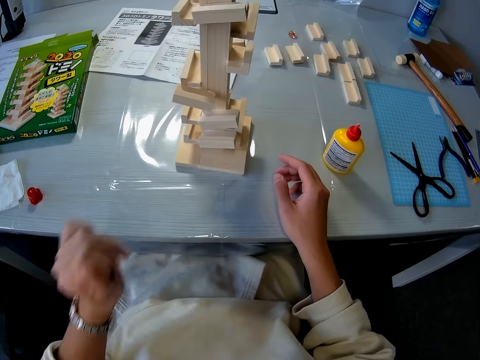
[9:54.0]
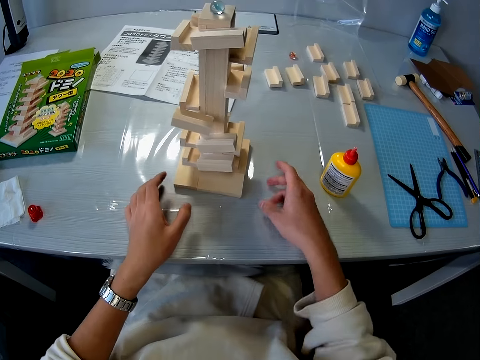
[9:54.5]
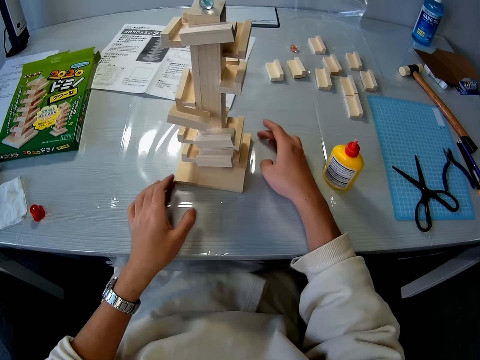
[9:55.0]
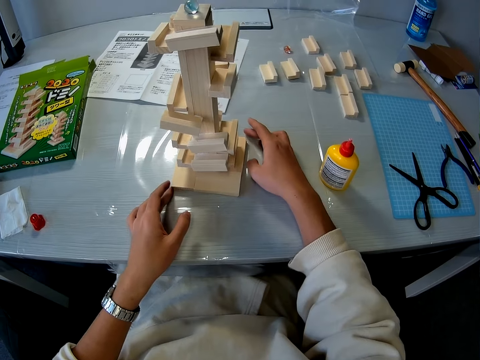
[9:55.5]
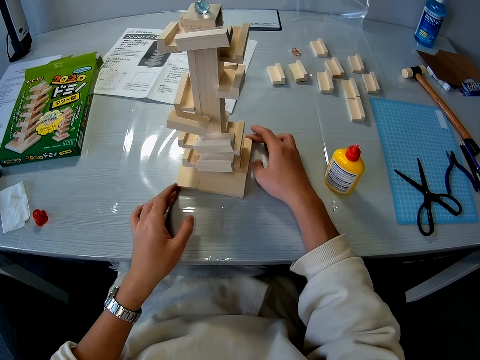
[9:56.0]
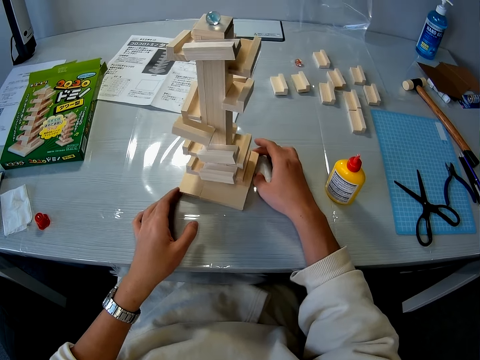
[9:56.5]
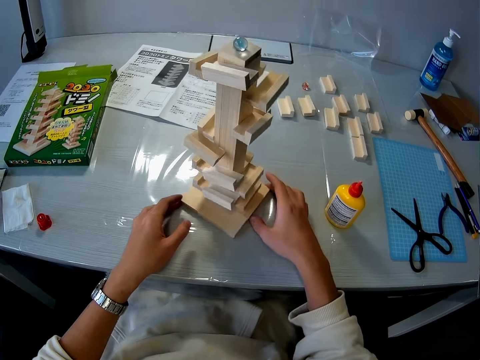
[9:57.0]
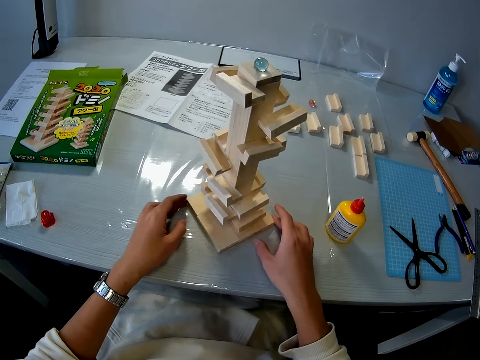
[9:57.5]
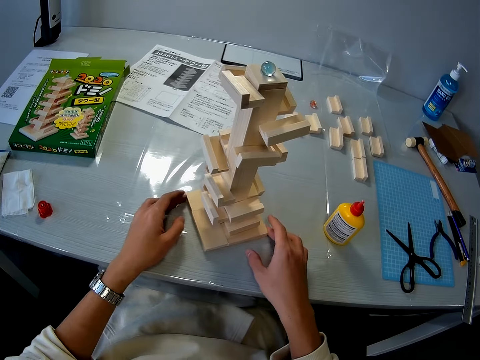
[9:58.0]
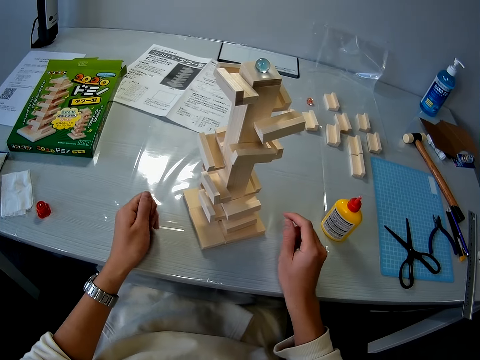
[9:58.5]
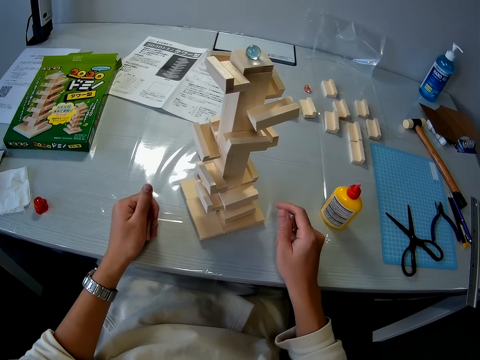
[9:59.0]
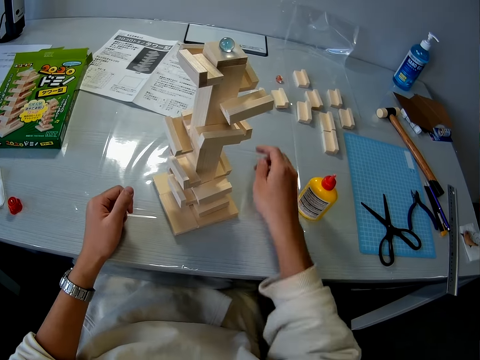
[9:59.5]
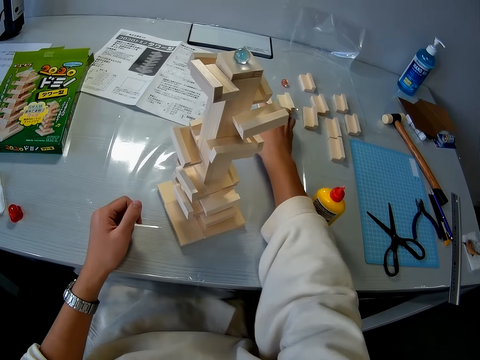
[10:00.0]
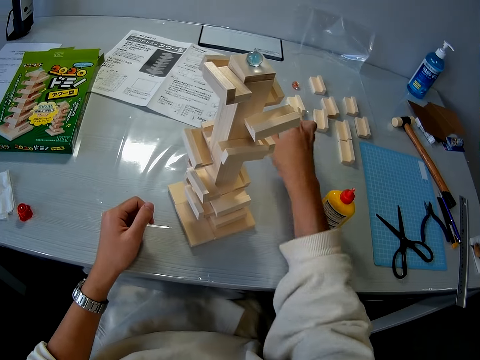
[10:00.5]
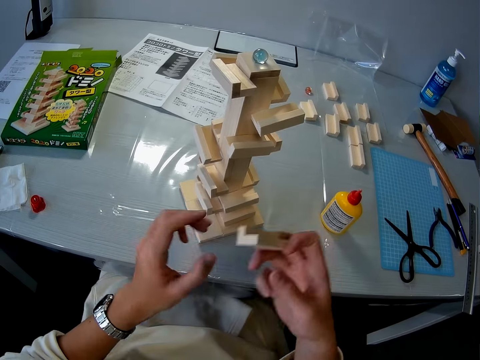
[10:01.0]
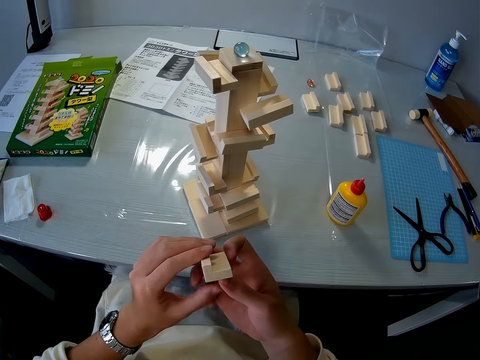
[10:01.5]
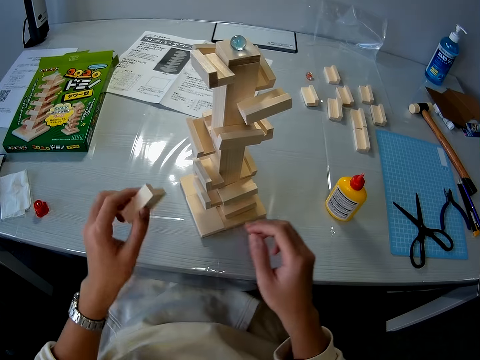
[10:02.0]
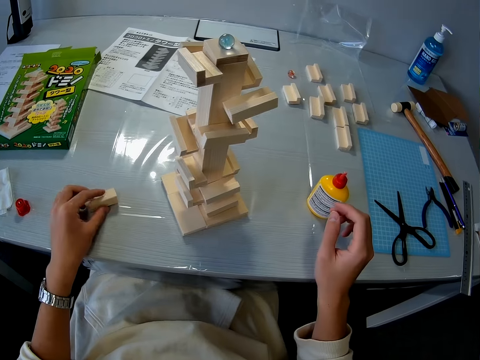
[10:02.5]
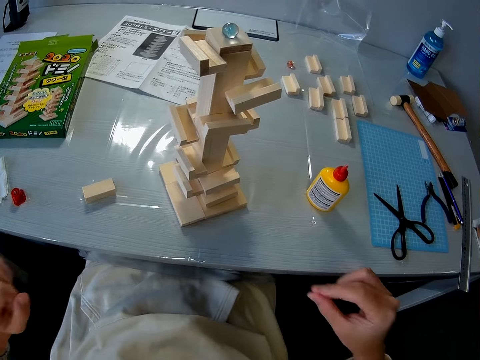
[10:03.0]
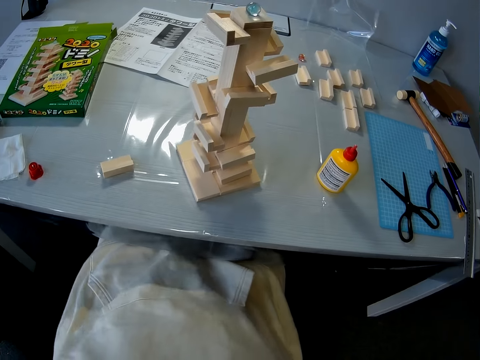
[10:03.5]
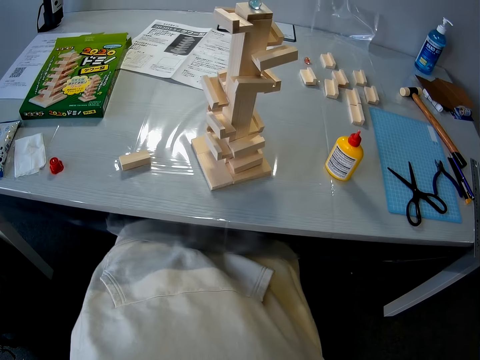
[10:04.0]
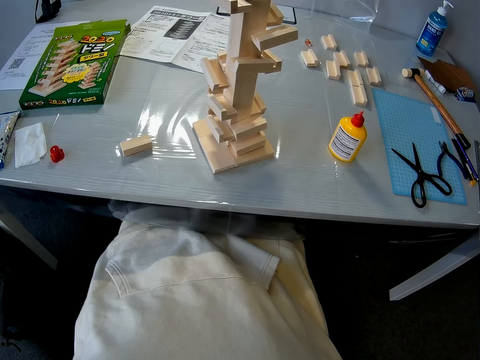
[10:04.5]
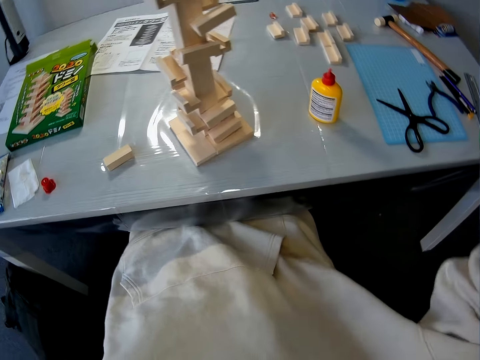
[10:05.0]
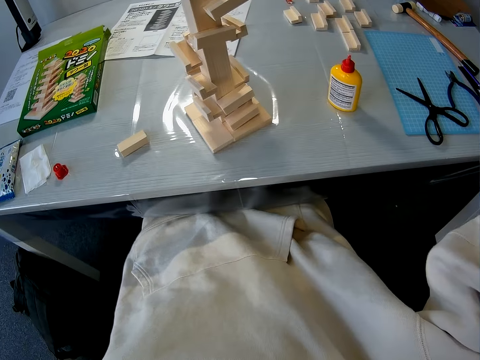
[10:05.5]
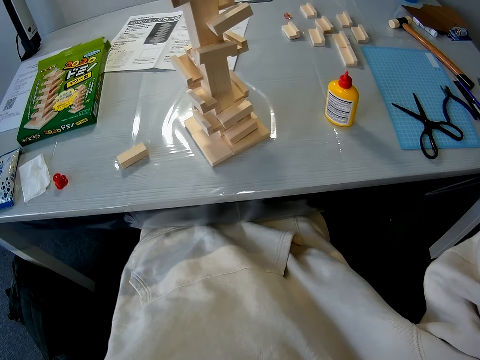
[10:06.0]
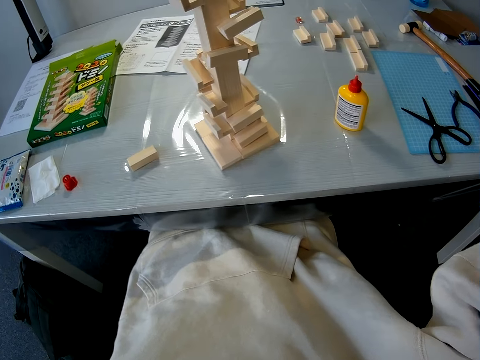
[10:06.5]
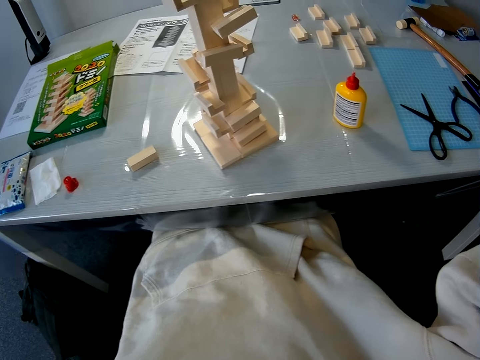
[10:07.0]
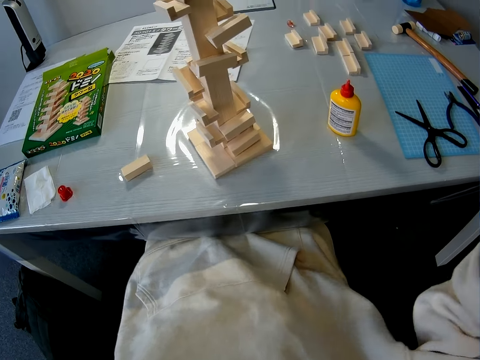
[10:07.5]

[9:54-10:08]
The camera wearer turns the wooden mechanical model on the table. She picks up another wooden mechanical piece from the table with her right hand. She passes the wooden mechanical piece to her left hand. She drops the wooden mechanical piece on the table. She removes her two hands from the table. She touches something.

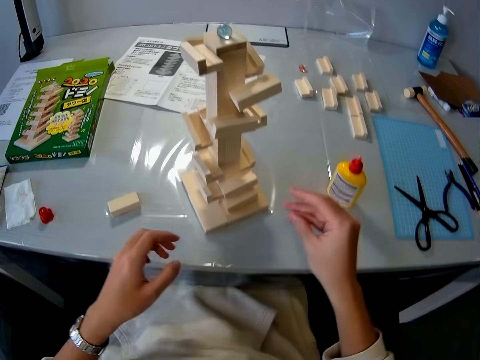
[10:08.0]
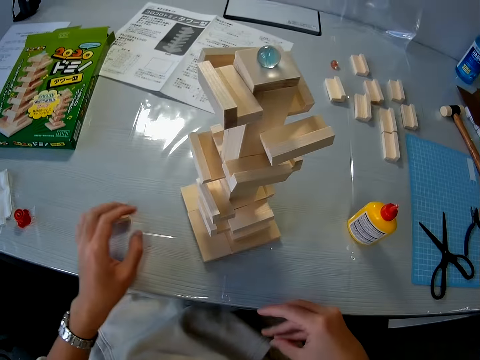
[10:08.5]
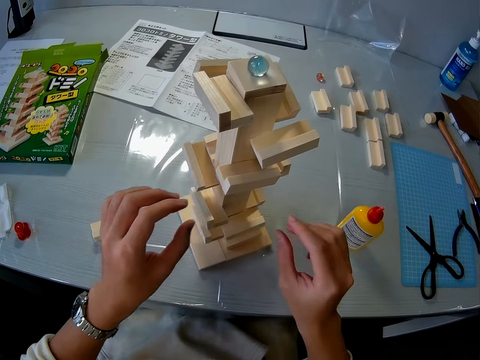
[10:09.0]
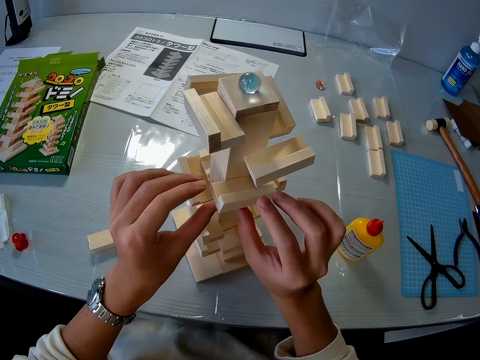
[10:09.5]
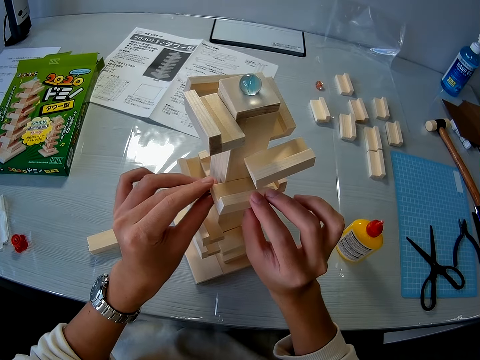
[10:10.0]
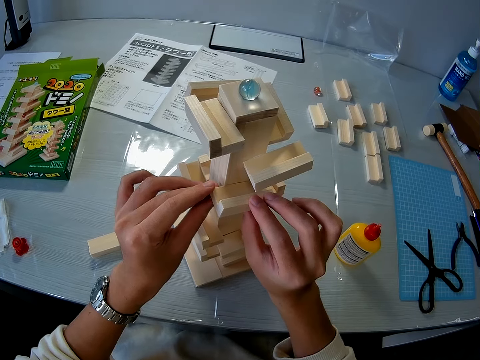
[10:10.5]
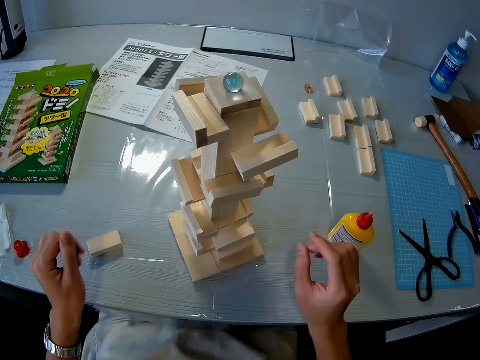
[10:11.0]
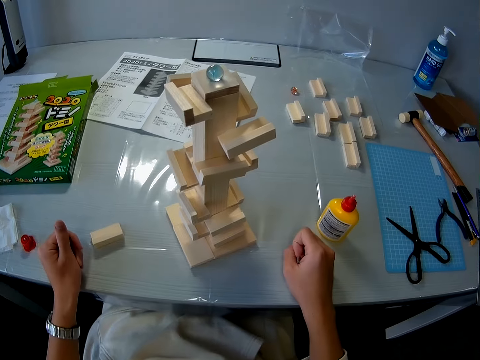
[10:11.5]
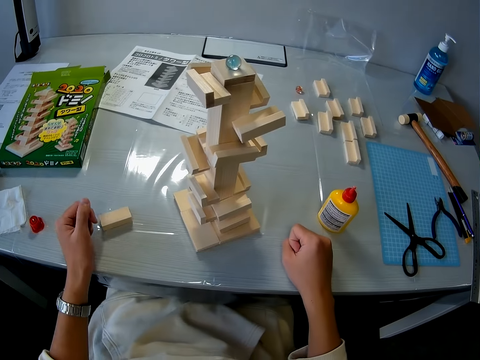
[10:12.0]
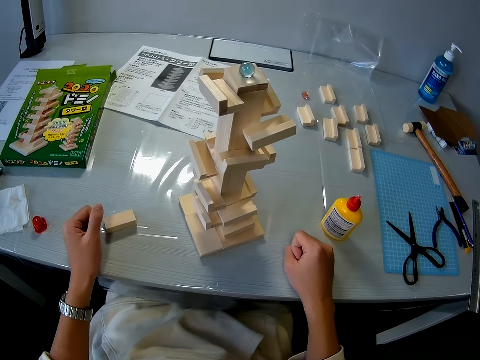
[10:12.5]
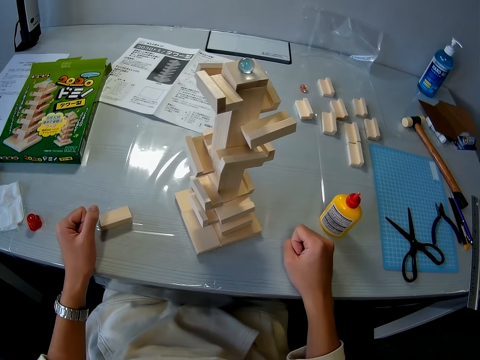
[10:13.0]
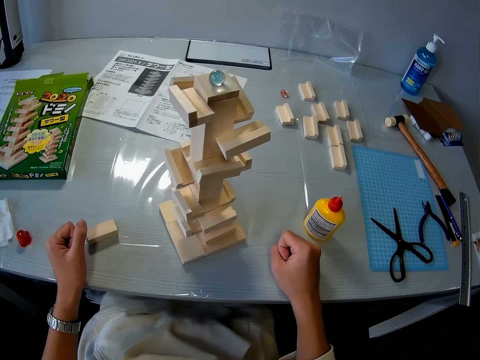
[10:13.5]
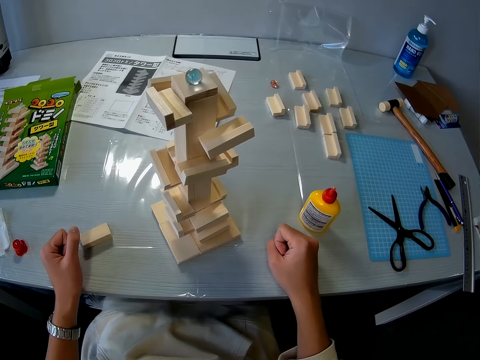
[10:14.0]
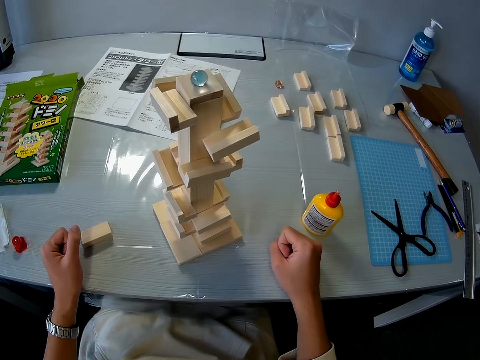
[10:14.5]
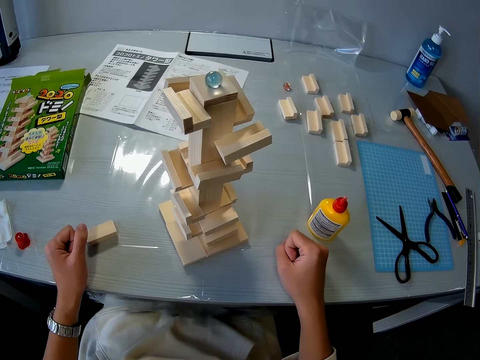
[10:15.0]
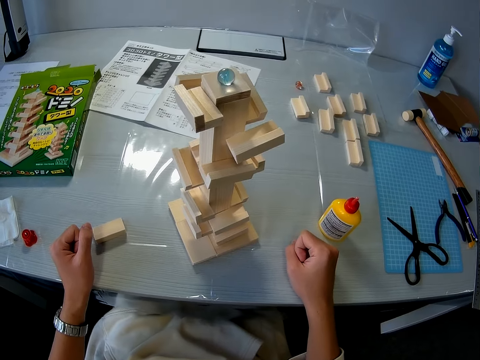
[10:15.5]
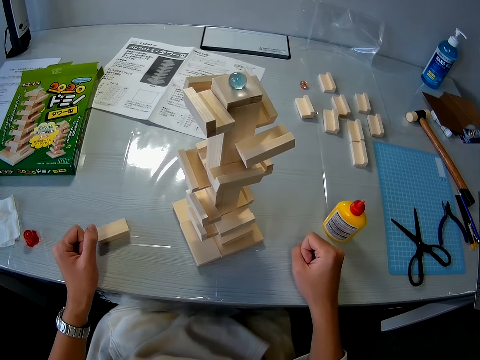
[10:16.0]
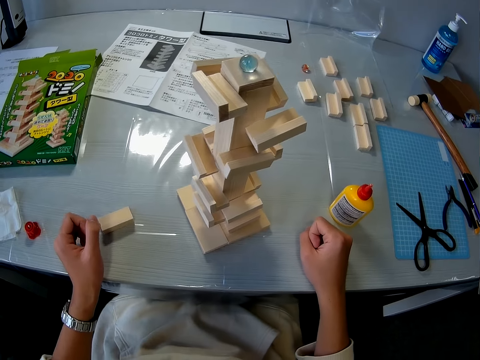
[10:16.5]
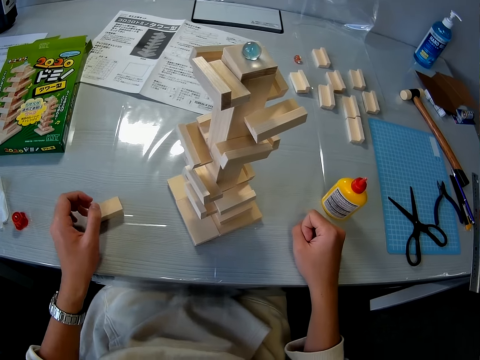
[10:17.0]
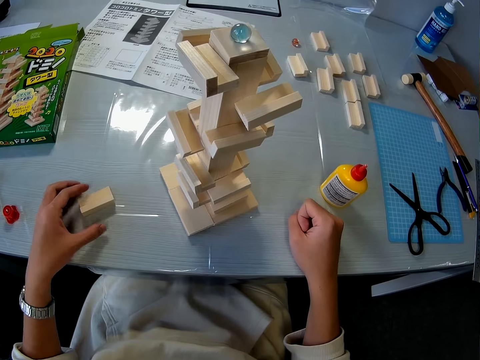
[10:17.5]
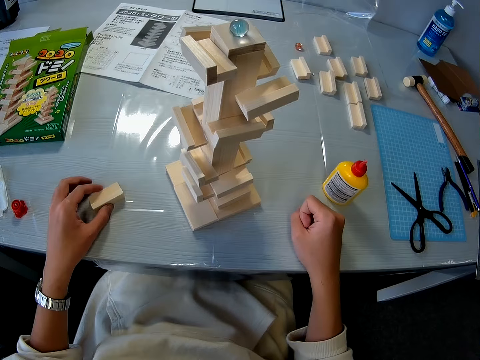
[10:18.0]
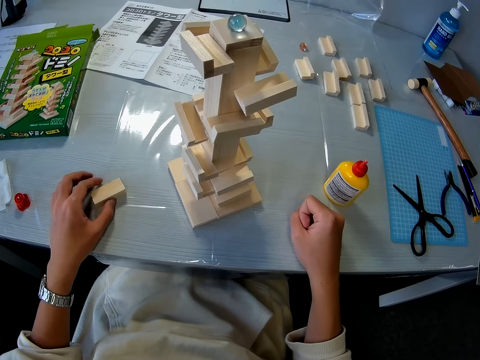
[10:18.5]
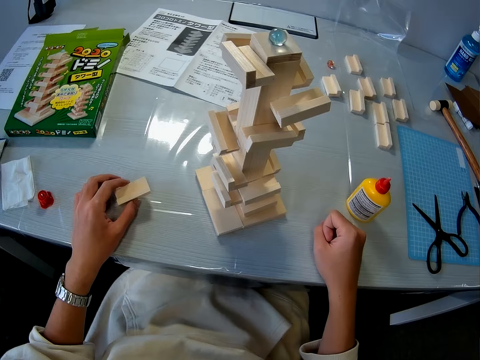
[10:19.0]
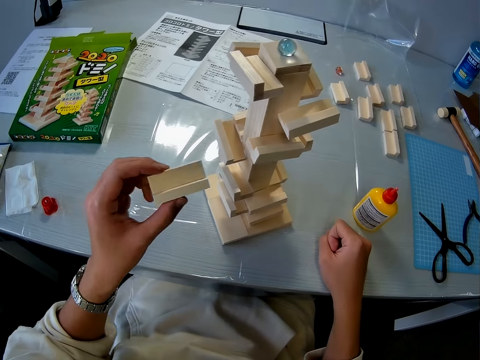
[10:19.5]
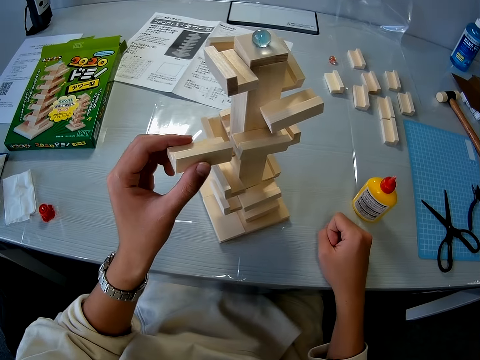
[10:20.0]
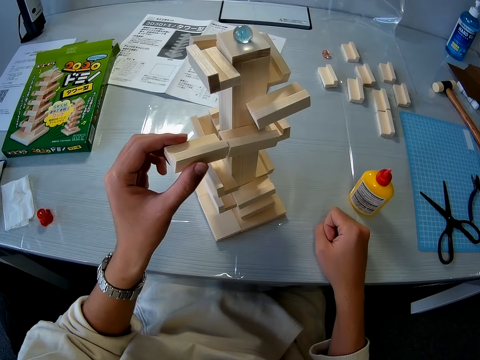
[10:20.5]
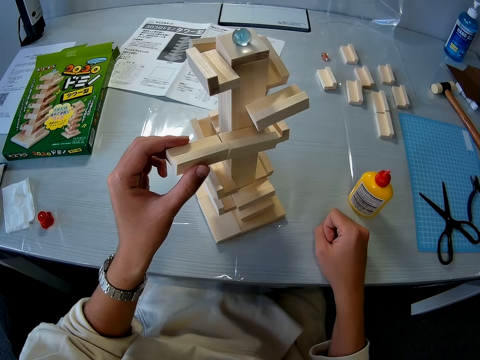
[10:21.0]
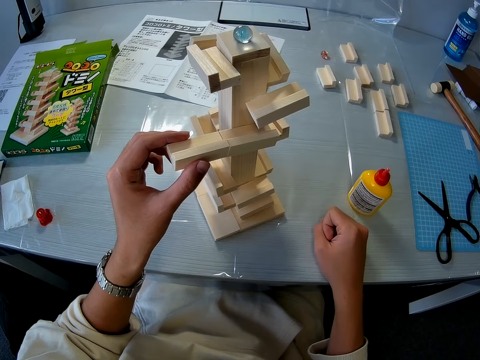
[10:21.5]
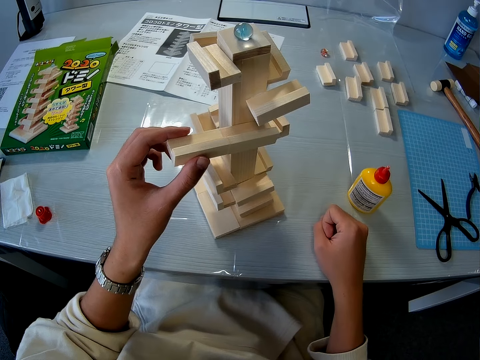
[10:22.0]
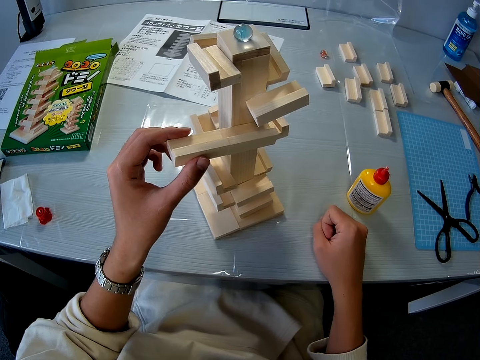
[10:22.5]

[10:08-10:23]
The camera wearer fixes the amaze marbles or wooden mechanical model. She touches the wooden mechanical model with her two hands. She places her two hands on the table. She looks at the amaze marbles. She picks up the second wooden mechanical piece from the table with her left hand. She places the second wooden mechanical piece close to the wooden pieces. She fixes the piece of wood on the amaze marbles.
